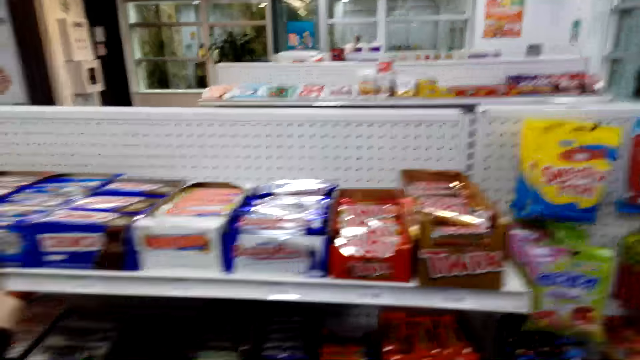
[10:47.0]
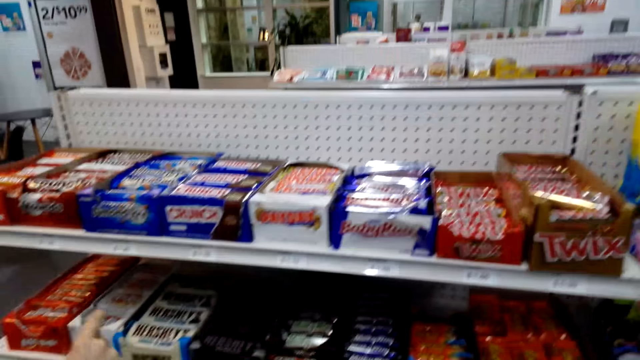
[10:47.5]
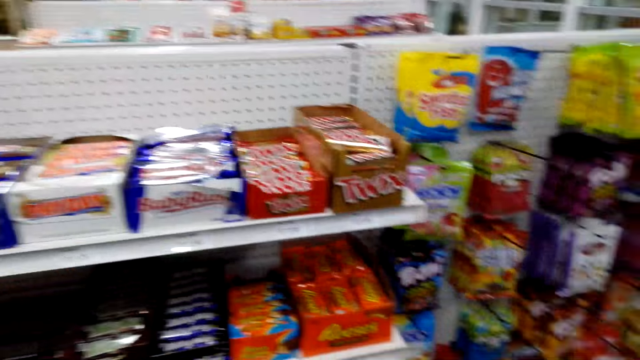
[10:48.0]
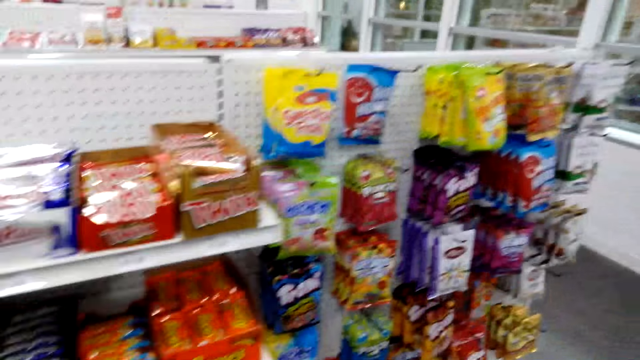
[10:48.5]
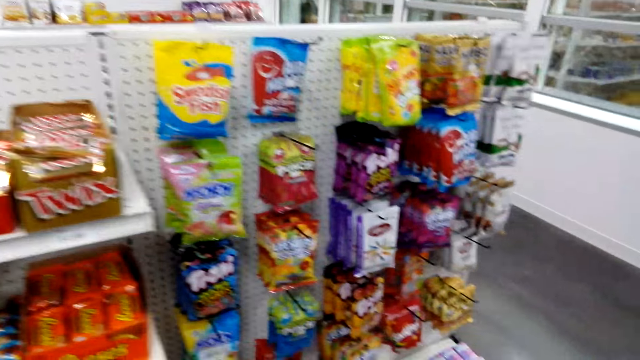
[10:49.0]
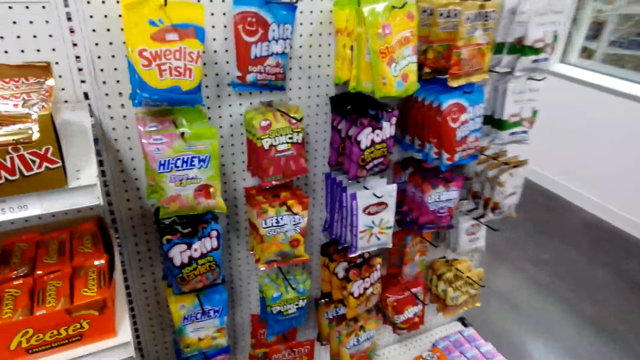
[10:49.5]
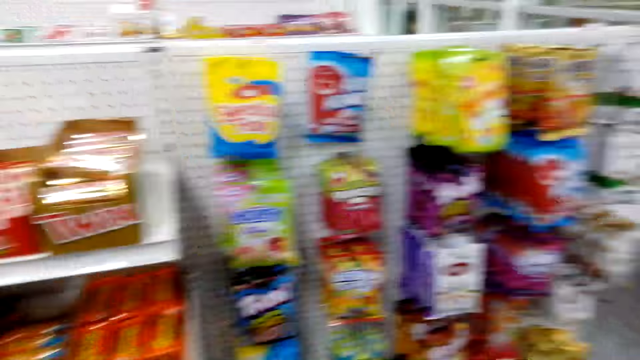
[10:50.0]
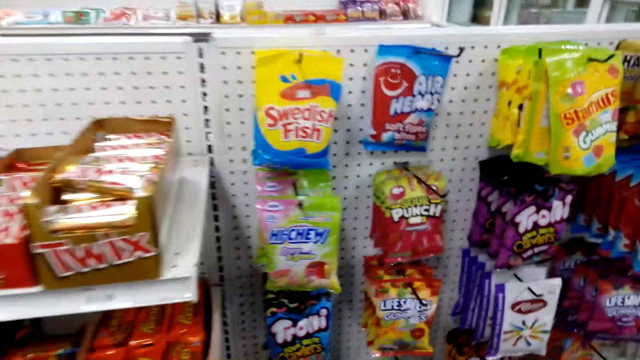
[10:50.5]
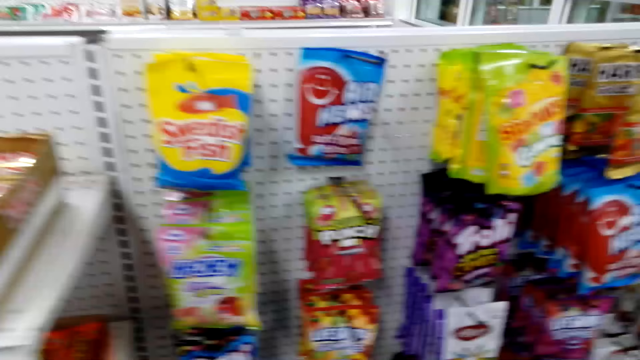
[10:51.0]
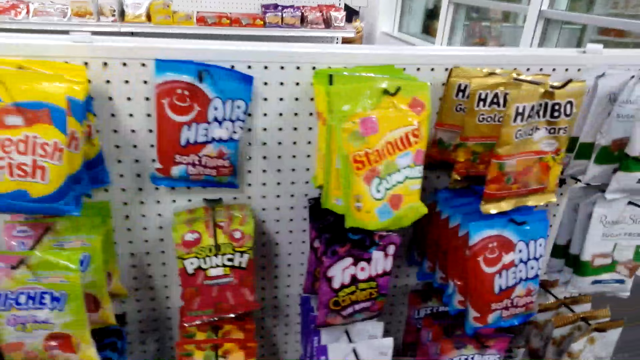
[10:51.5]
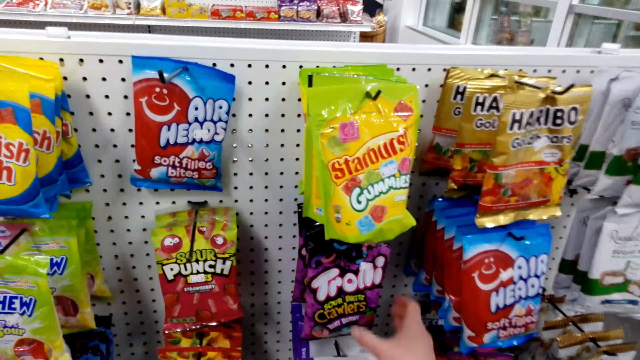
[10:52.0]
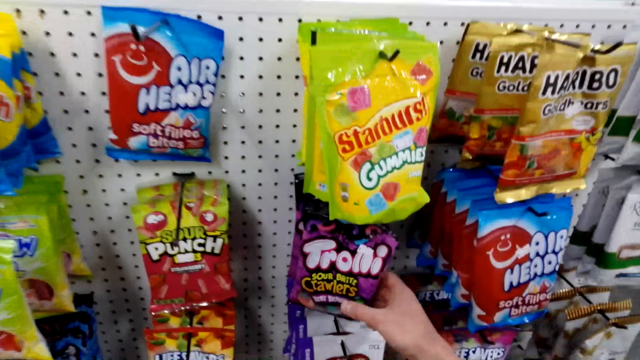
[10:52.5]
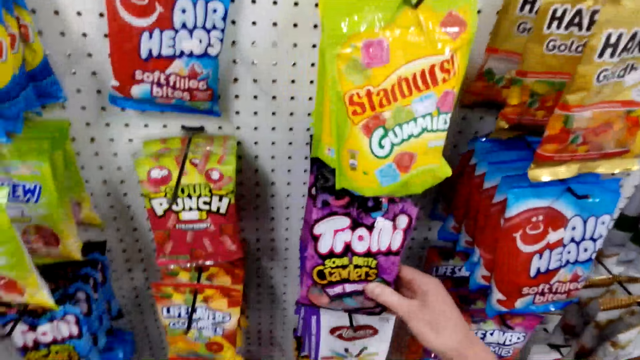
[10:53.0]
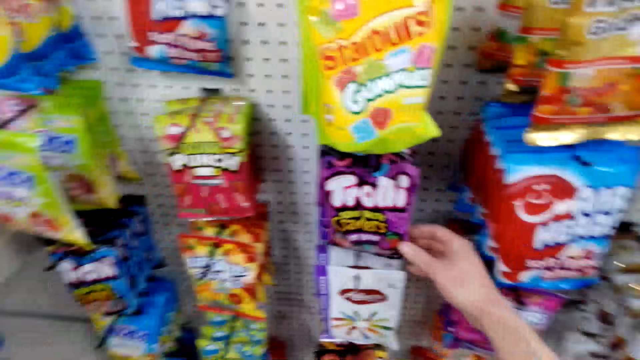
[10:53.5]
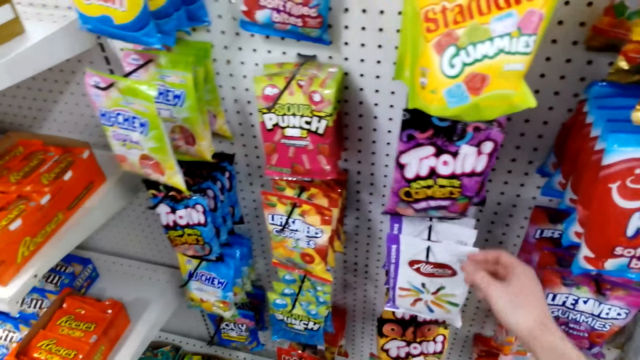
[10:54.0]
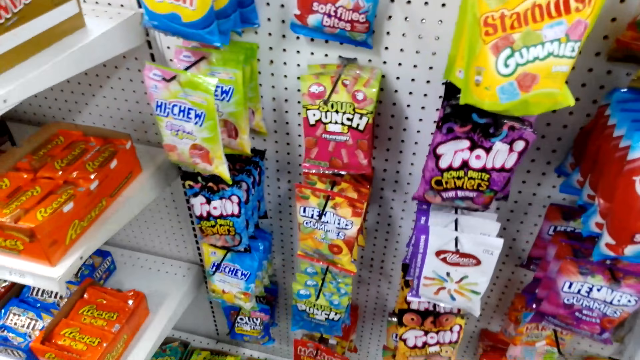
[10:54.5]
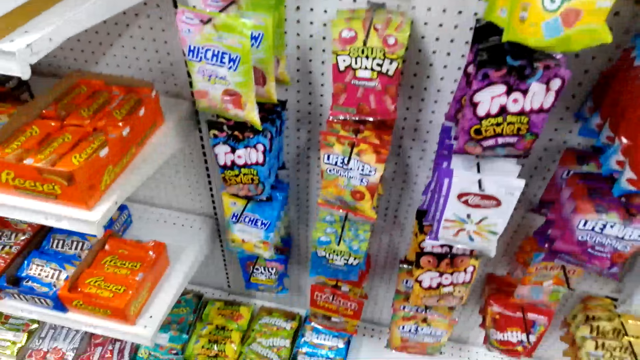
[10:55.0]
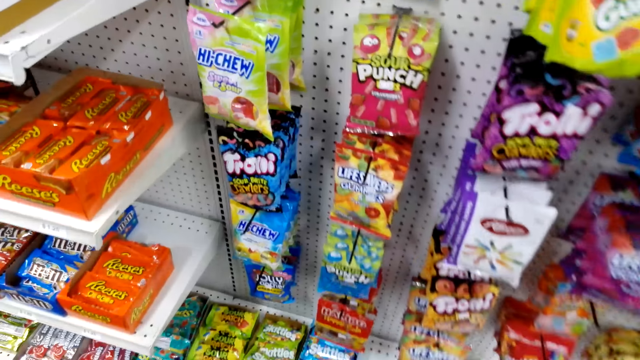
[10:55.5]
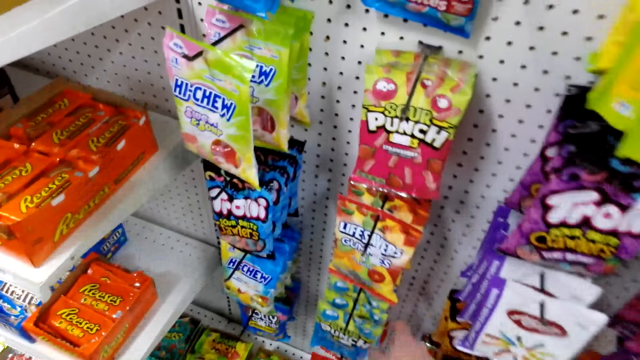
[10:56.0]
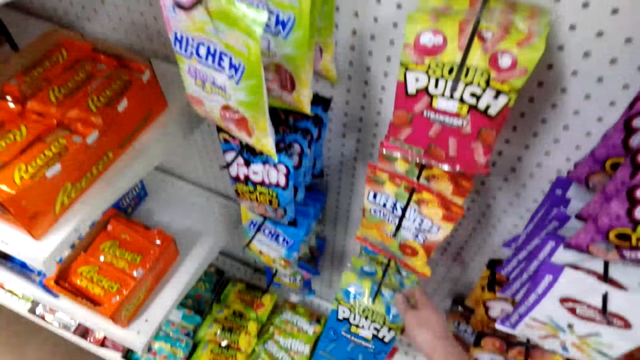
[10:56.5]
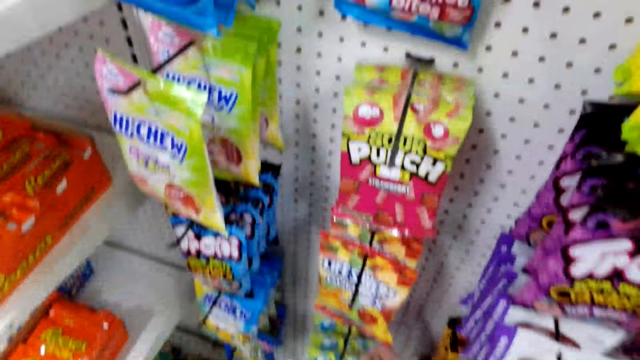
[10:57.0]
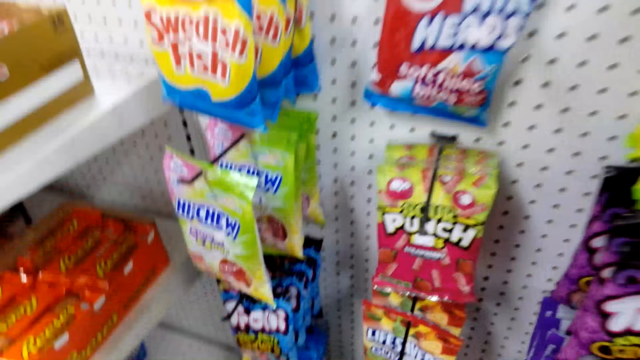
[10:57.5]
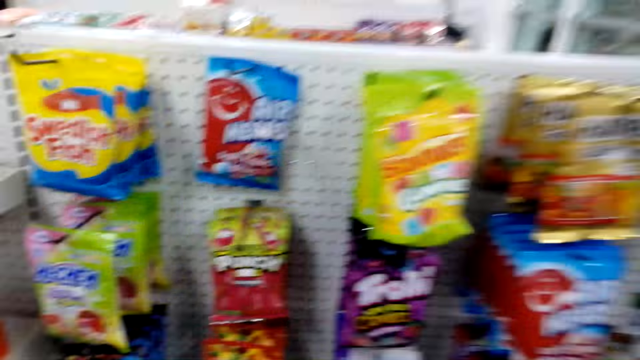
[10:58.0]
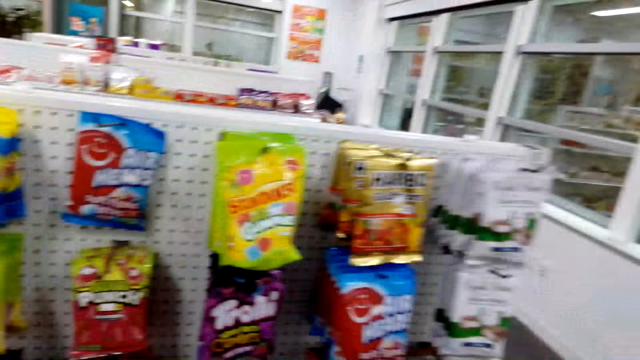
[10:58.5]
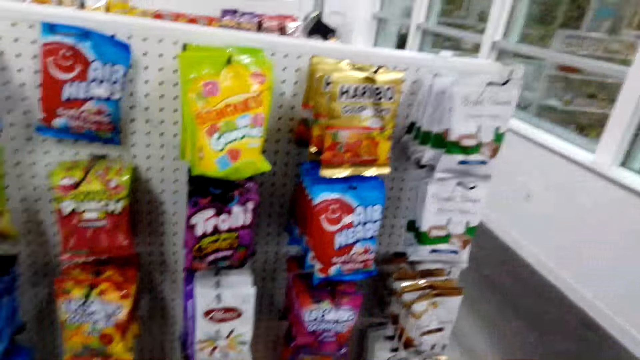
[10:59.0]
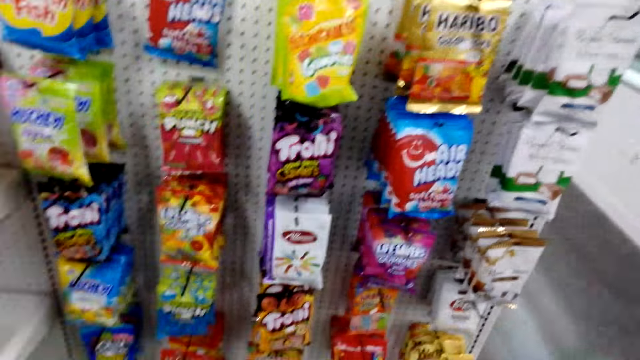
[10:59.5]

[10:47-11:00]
The camera wearer looks around. They touch the pack of candy, remove their hand from the candy and look around.

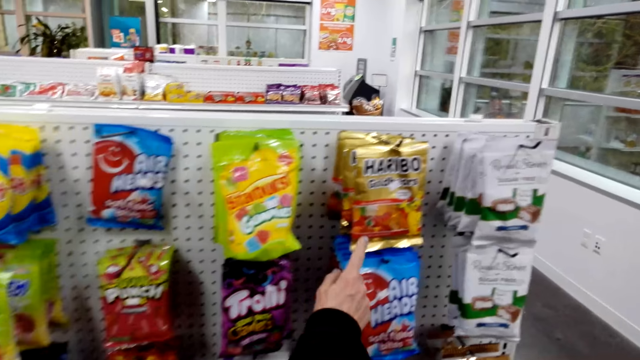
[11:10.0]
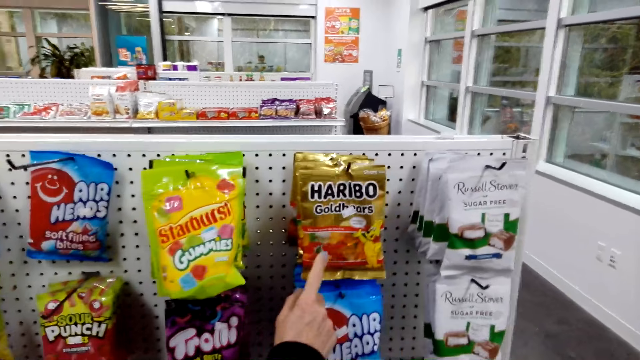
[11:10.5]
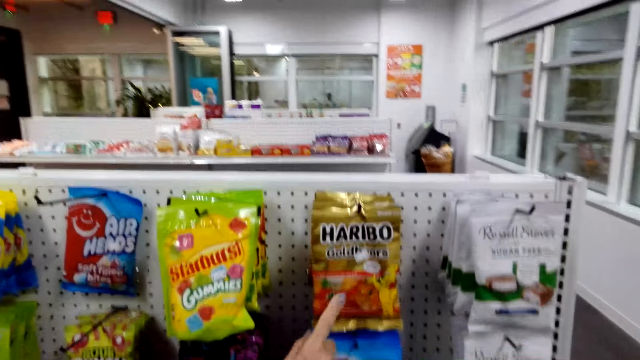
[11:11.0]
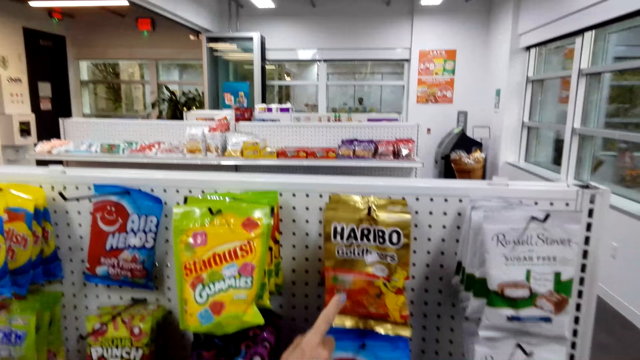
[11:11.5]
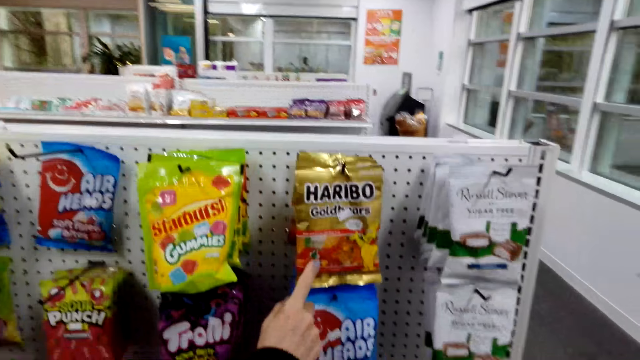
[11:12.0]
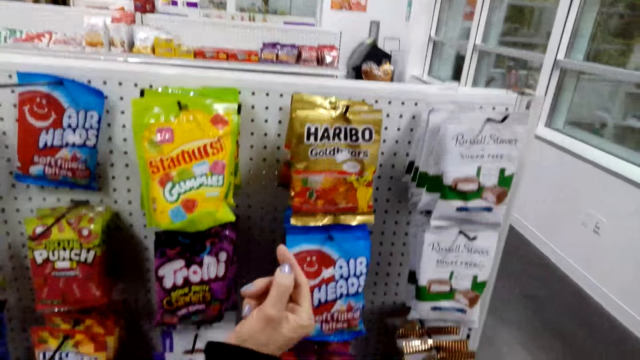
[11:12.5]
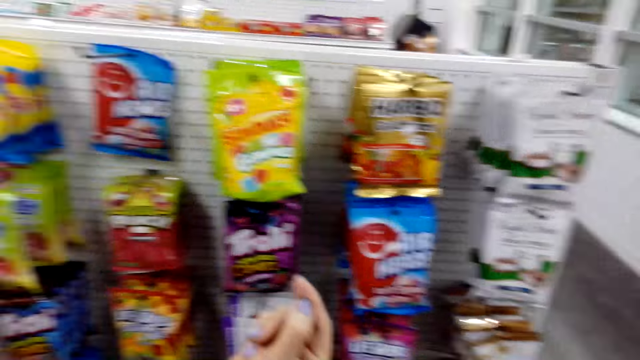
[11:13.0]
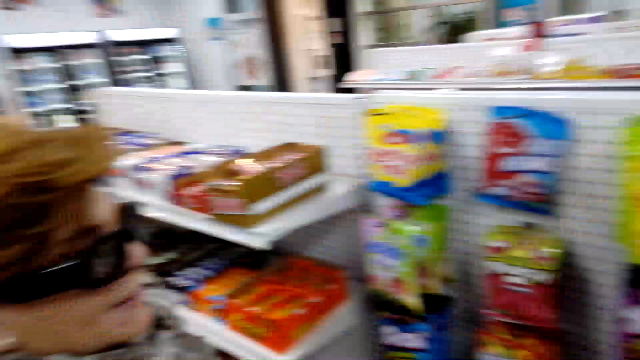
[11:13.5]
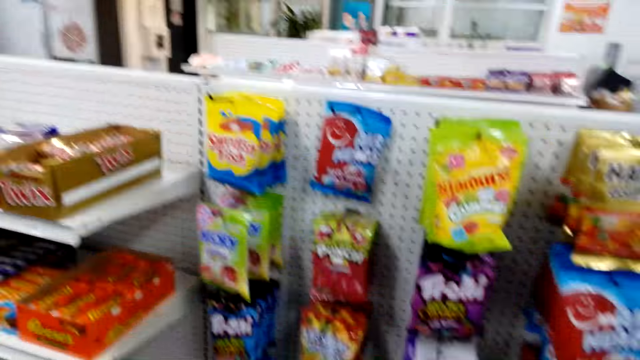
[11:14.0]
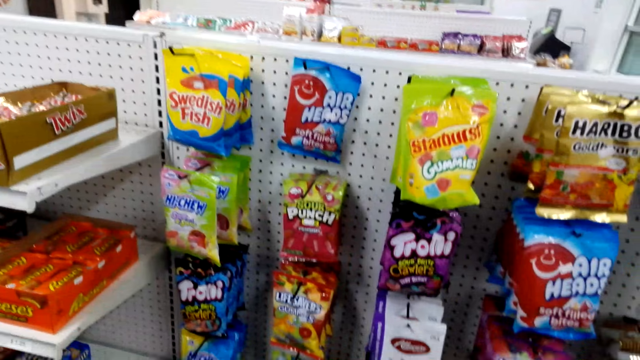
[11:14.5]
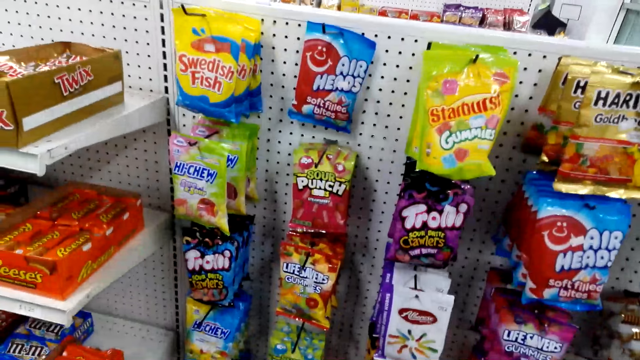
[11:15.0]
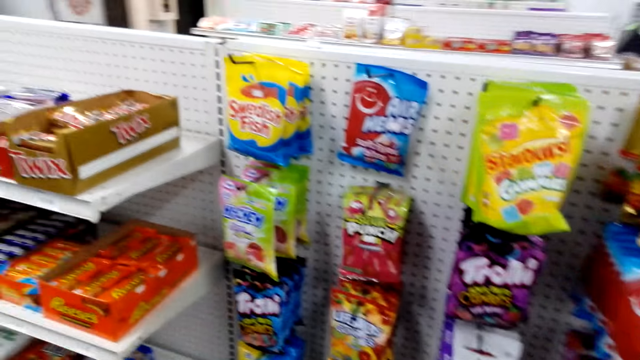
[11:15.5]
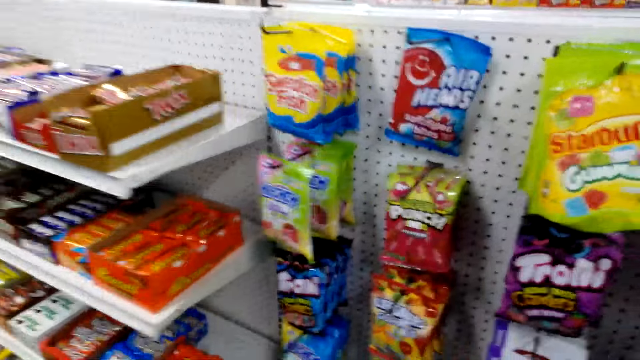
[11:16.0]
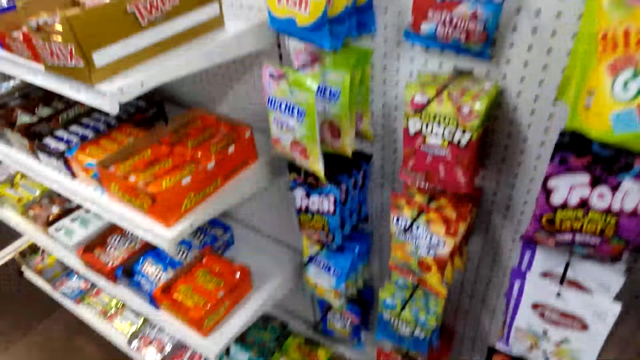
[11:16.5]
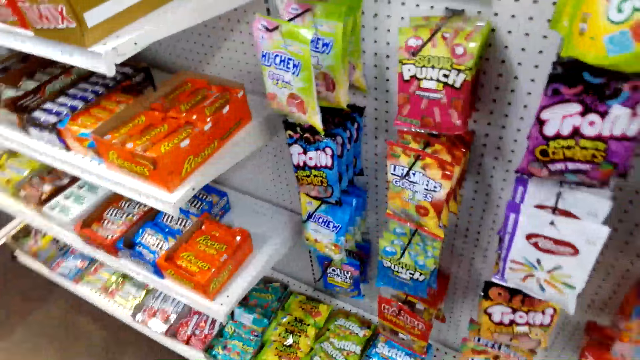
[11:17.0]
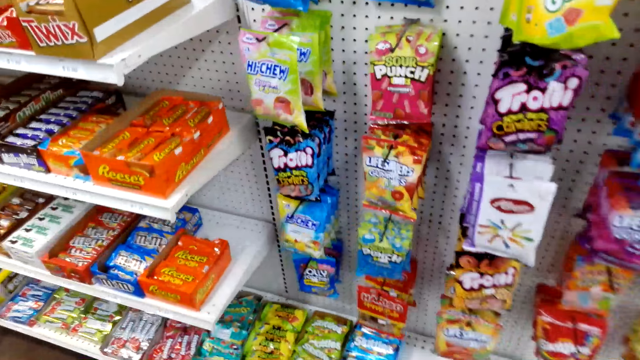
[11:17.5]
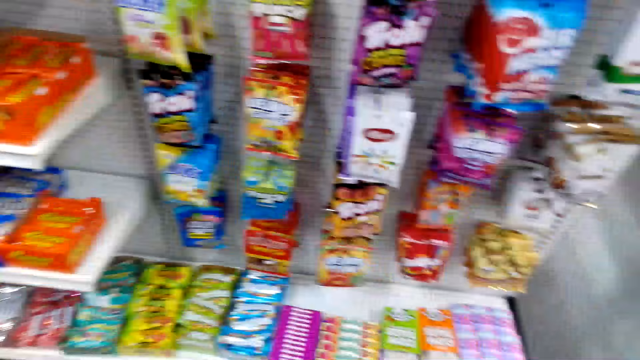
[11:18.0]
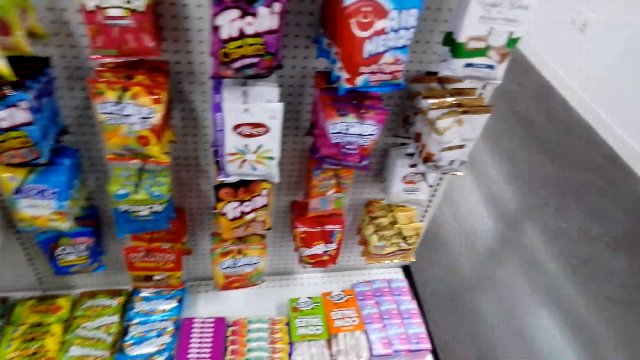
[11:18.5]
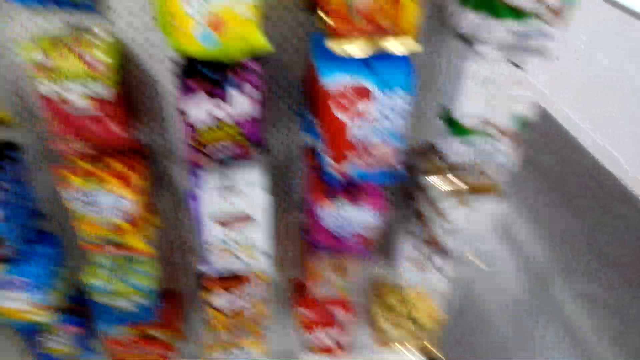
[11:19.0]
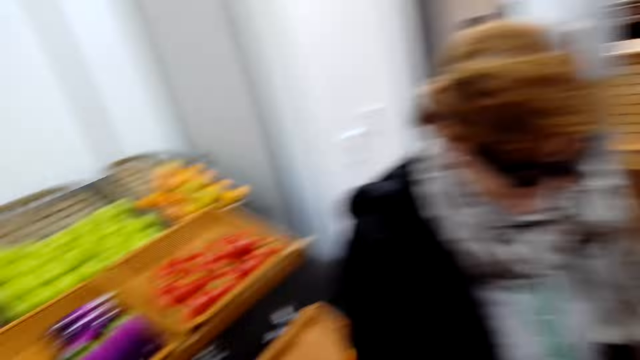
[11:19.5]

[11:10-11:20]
The camera wearer points to a pack of candy. They remove their hand from the pack. They look around.
